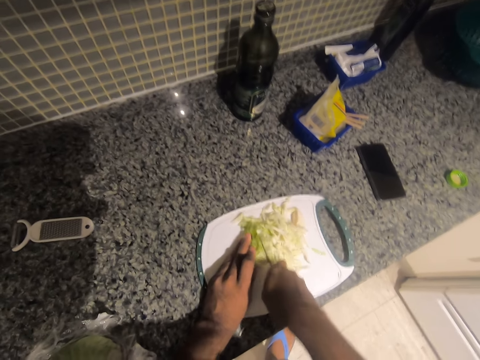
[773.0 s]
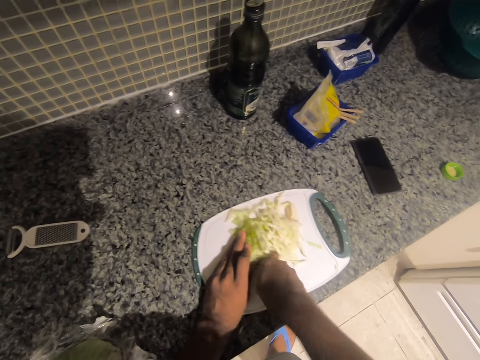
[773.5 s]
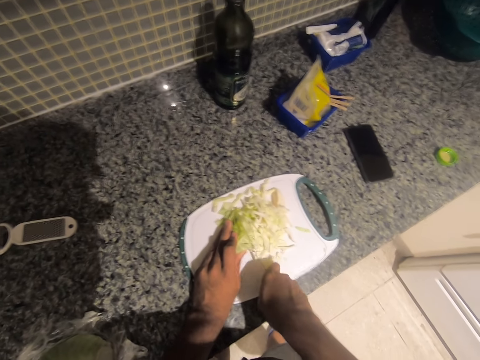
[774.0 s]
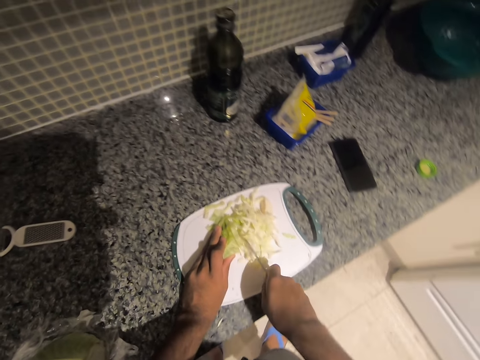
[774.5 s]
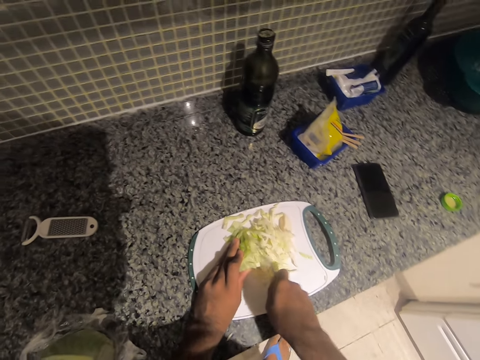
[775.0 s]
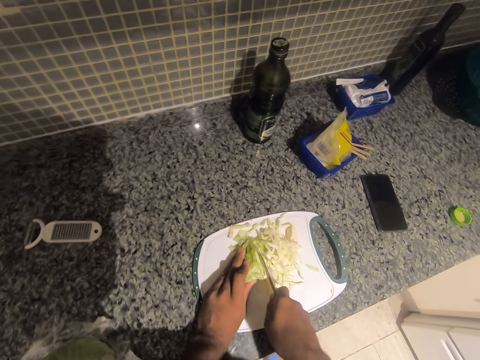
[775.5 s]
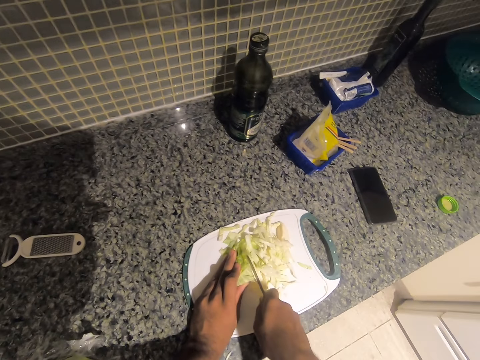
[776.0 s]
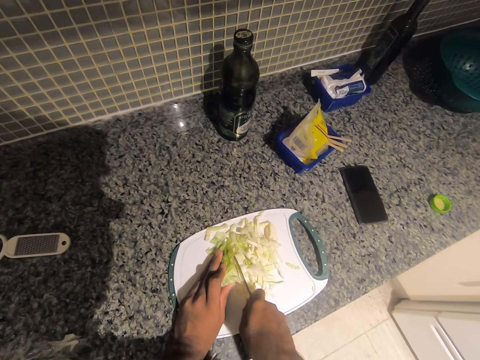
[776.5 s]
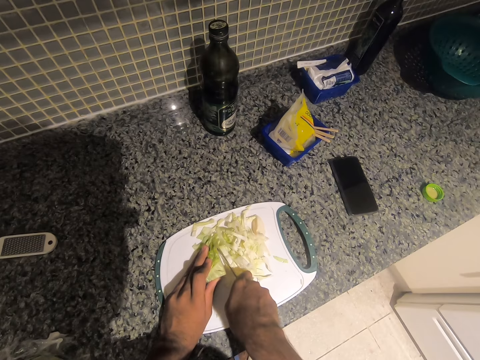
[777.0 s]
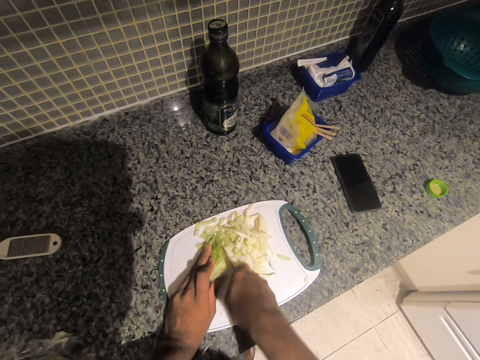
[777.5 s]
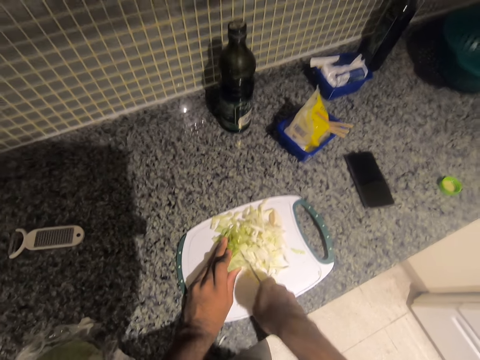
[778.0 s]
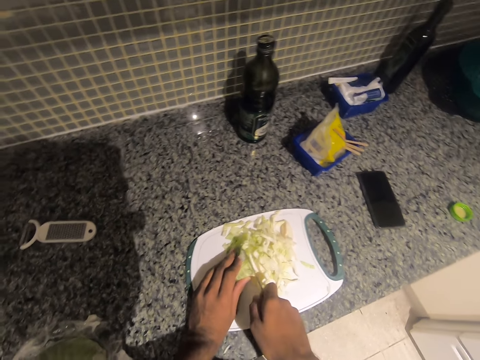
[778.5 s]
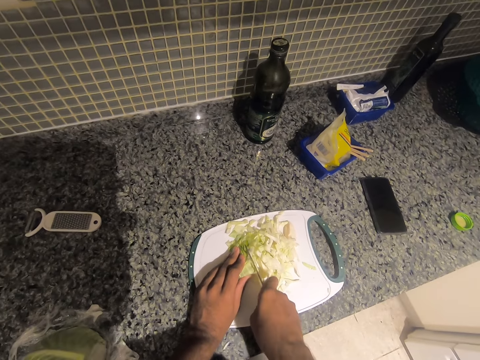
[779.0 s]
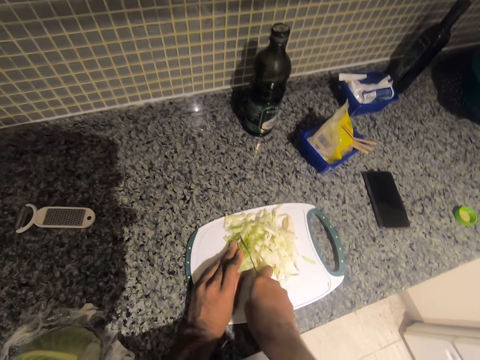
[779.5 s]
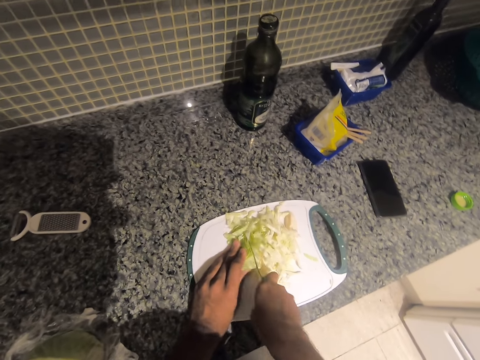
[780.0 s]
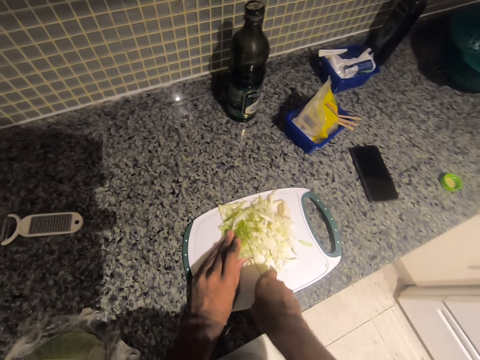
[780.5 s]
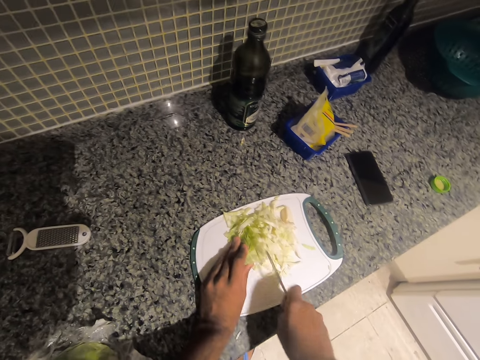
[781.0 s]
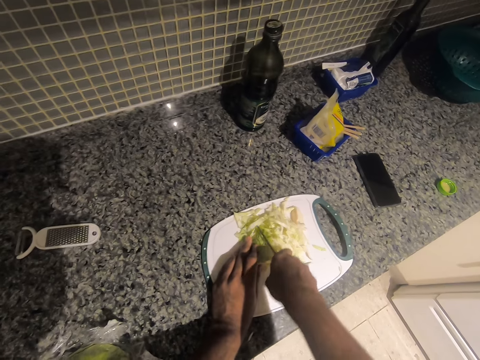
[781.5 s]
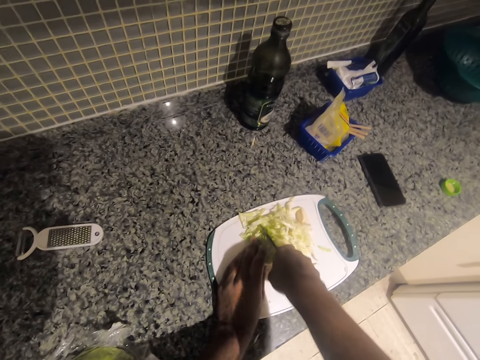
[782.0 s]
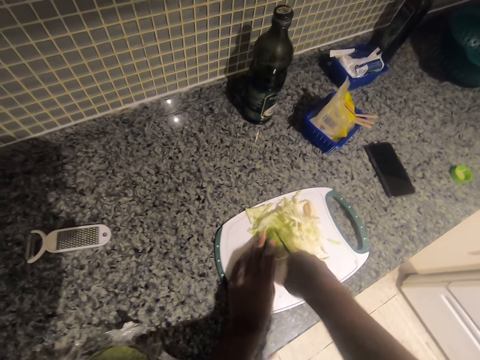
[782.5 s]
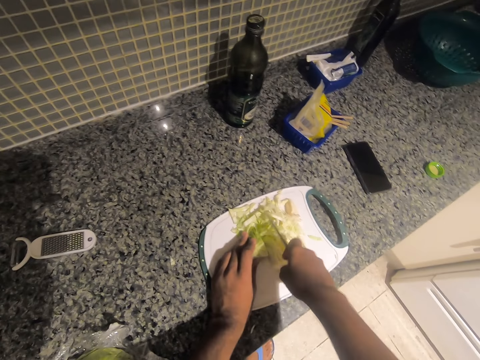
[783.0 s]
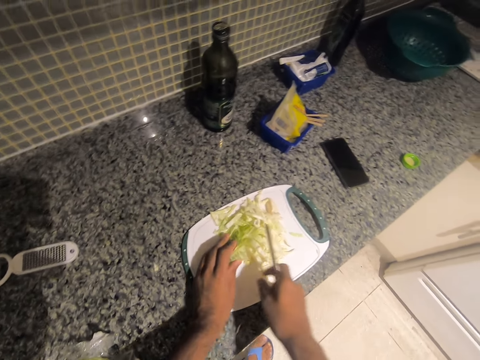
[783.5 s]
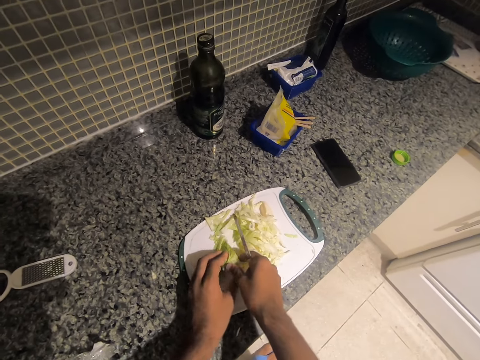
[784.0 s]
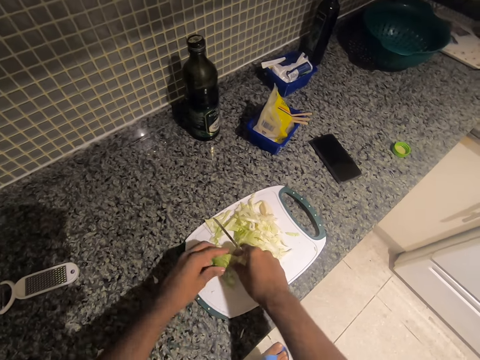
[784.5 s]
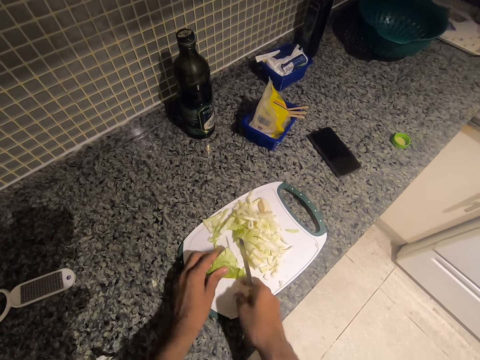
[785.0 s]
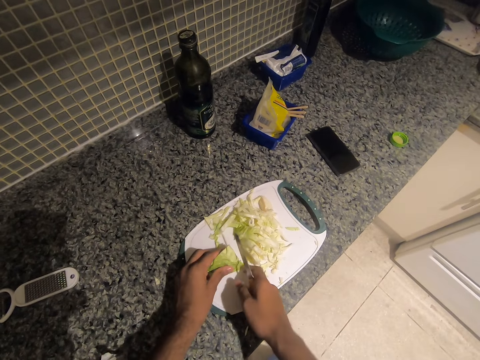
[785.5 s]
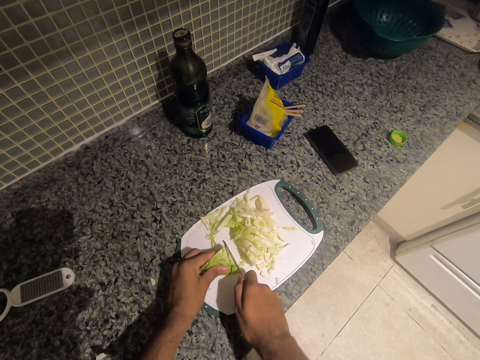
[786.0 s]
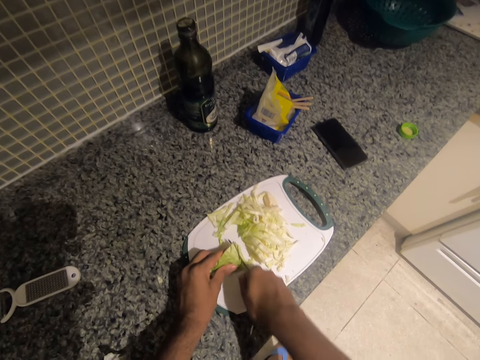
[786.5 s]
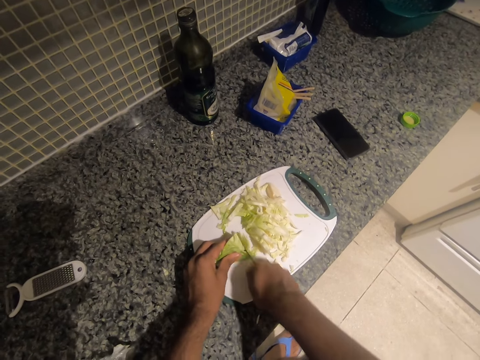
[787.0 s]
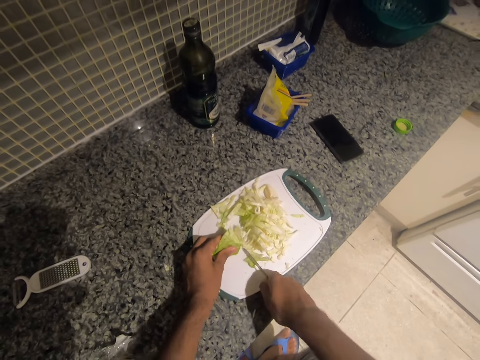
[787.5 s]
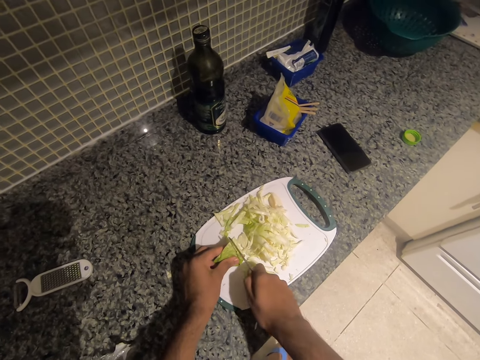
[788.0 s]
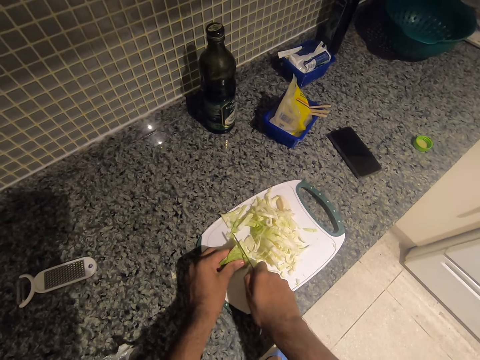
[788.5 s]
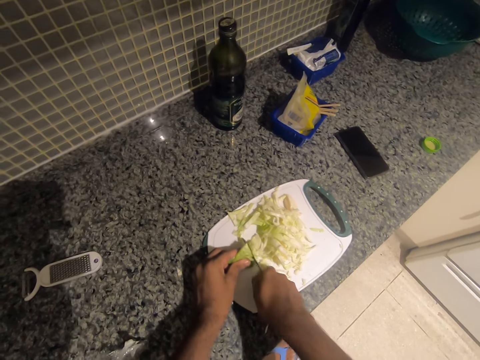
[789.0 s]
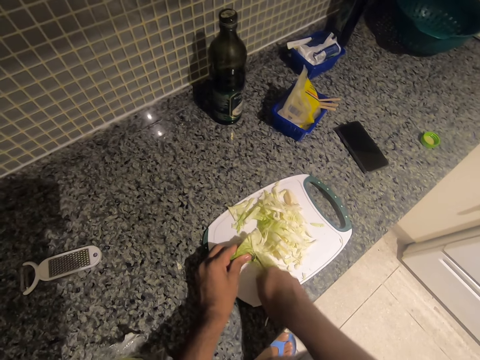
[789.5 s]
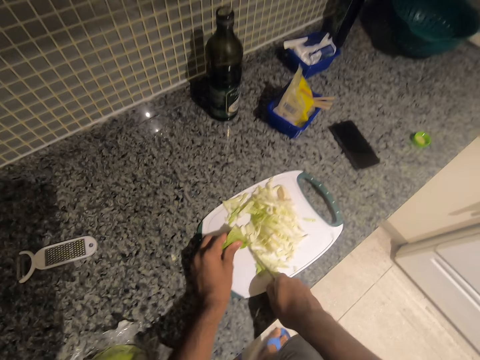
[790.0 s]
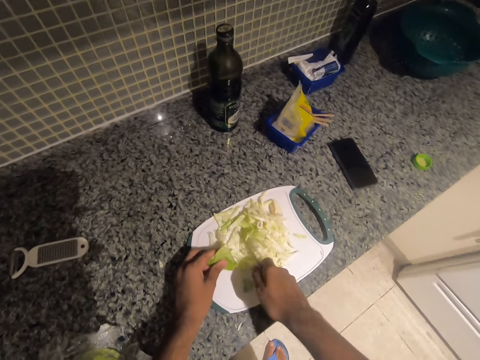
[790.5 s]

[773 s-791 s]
The camera wearer adjusts some pieces of cut cabbage with the knife in his right hand. He chops the piece of cut cabbage on the chopping board with the knife in his right hand. He adjusts the piece of cut cabbage on the chopping board with both hands. He adjusts a piece of cabbage on the chopping board with his right finger. He chops the piece of cut cabbage on the chopping board with the knife in his right hand.

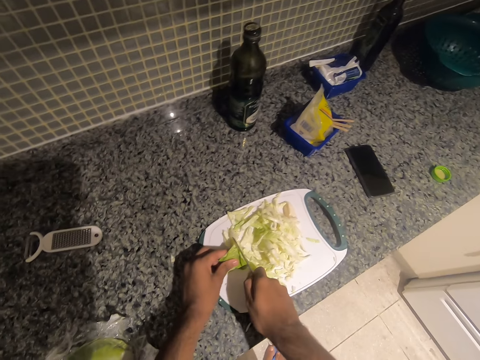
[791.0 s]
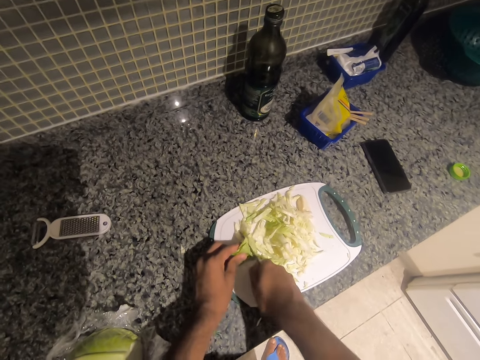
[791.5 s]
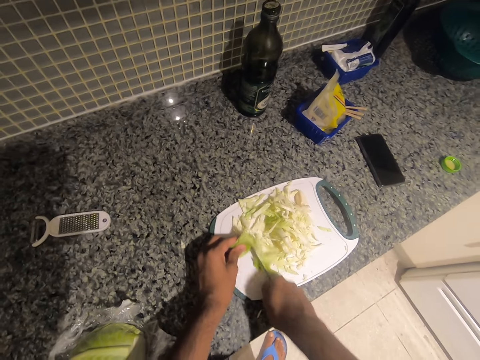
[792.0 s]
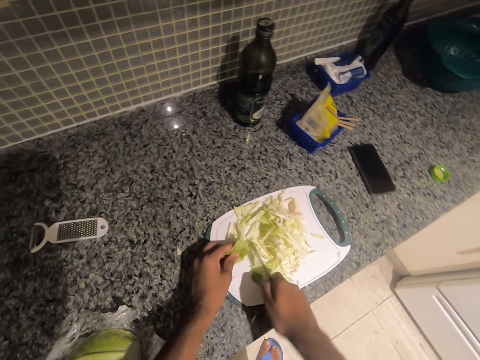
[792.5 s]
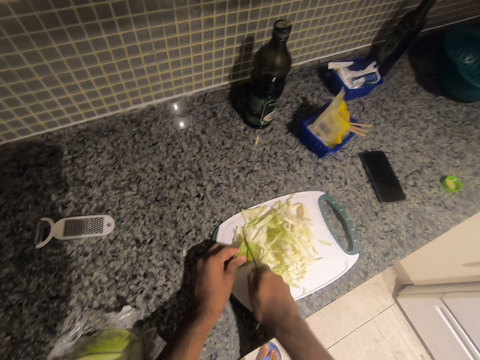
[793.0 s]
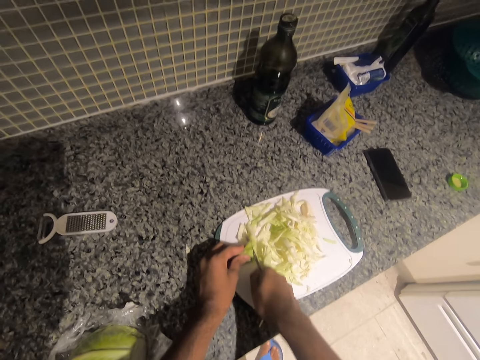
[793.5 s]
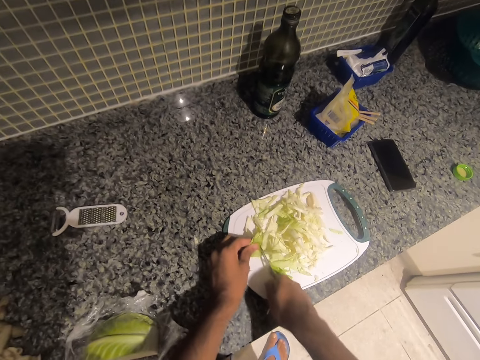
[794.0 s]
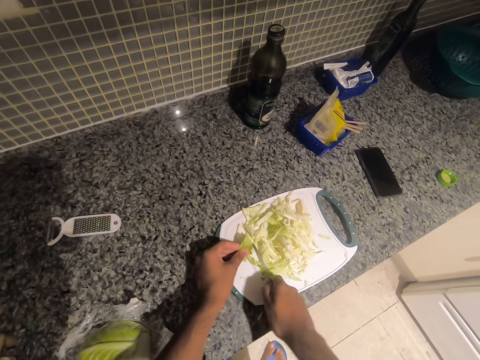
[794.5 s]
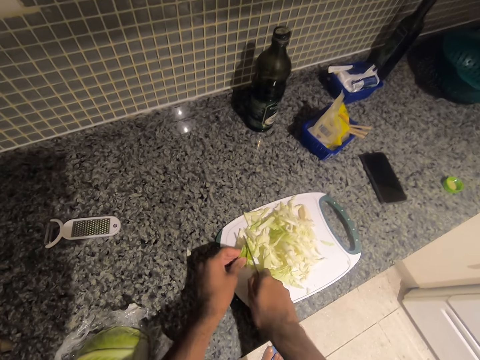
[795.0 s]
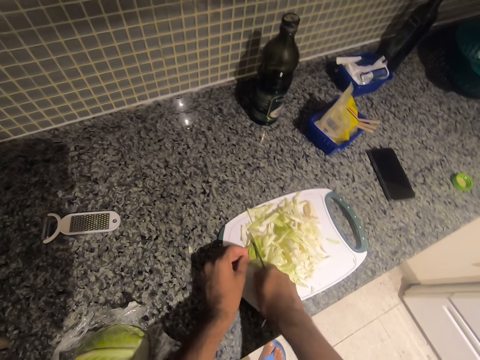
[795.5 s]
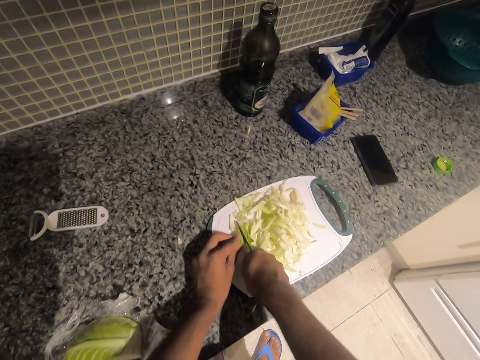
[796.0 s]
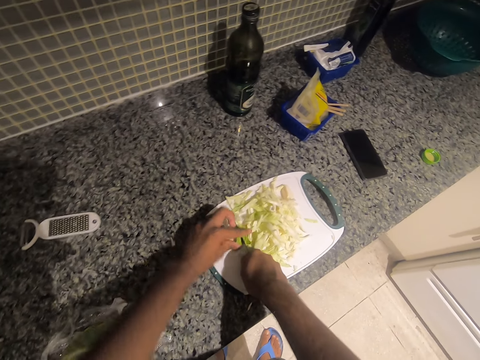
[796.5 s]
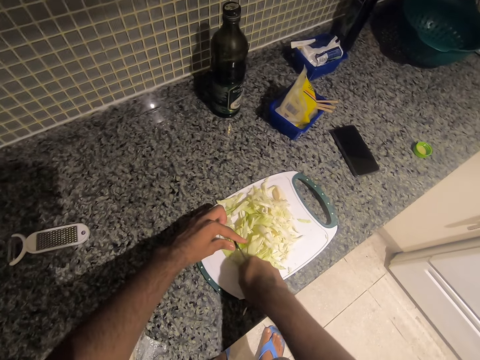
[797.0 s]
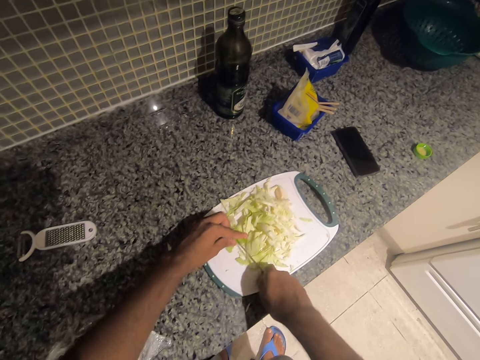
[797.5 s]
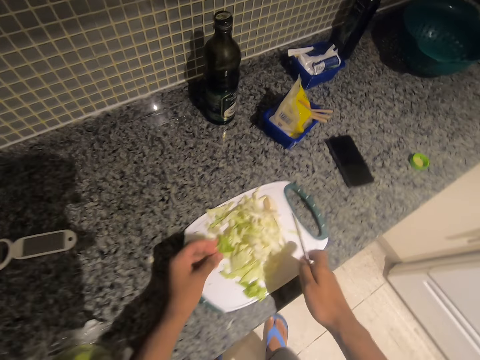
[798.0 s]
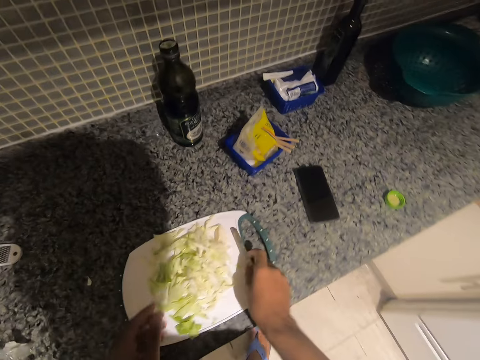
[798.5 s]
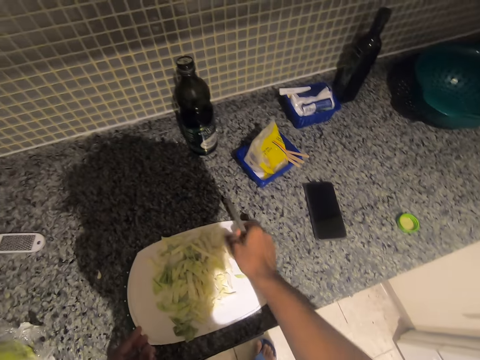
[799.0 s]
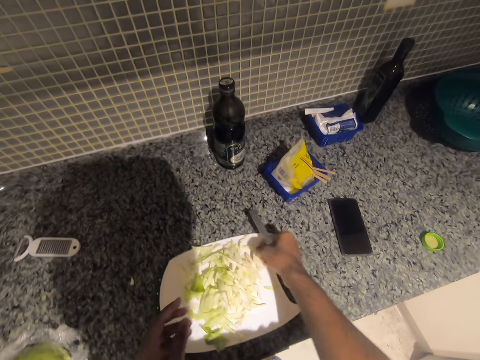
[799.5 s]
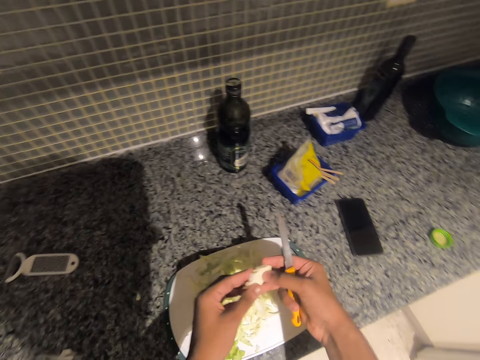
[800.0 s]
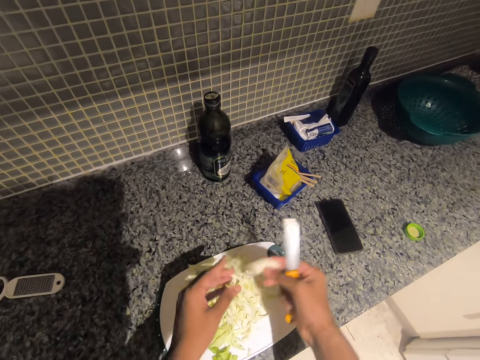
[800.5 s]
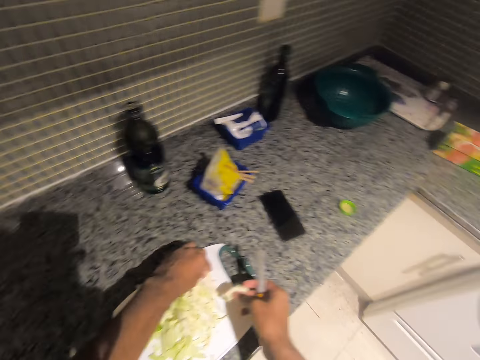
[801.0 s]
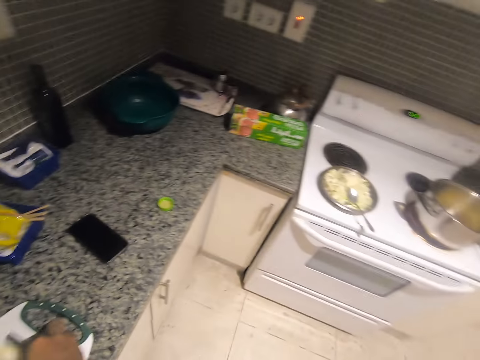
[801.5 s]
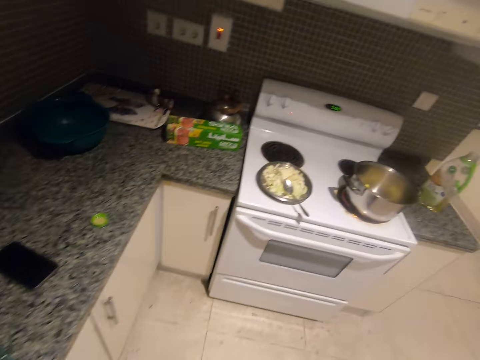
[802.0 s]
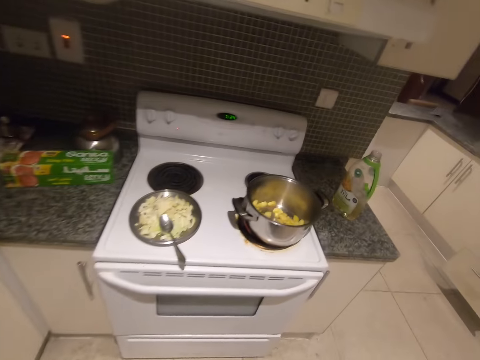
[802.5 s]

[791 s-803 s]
The camera wearer adjusts another piece of cabbage on the chopping board with his left hand. He chops the piece of cut cabbage on the chopping board with the knife in his right hand. He picks up a piece of cabbage from the chopping board with his right hand. He adjusts the piece of cabbage in both hands. He touches a piece of cabbage on the chopping board with his left hand.
